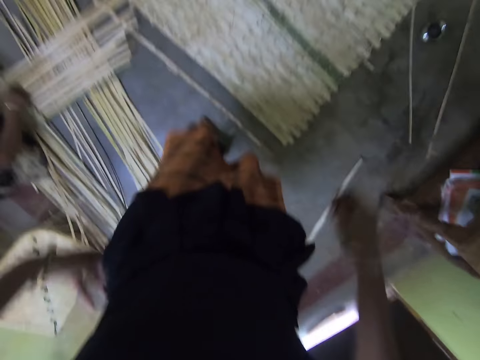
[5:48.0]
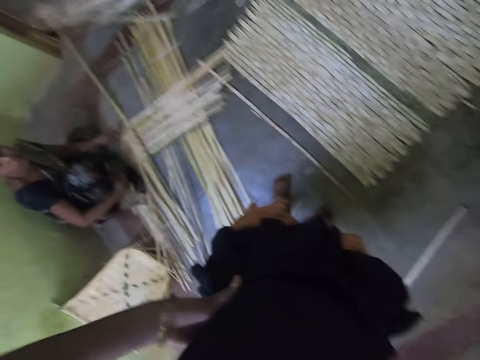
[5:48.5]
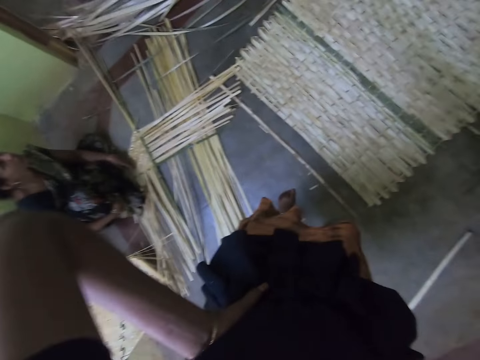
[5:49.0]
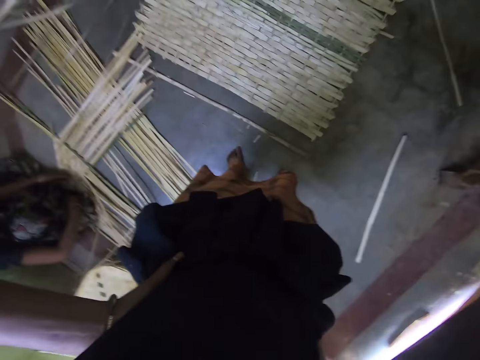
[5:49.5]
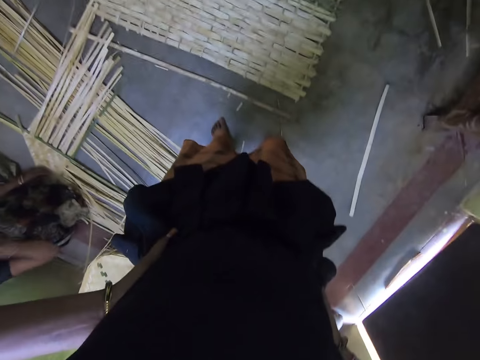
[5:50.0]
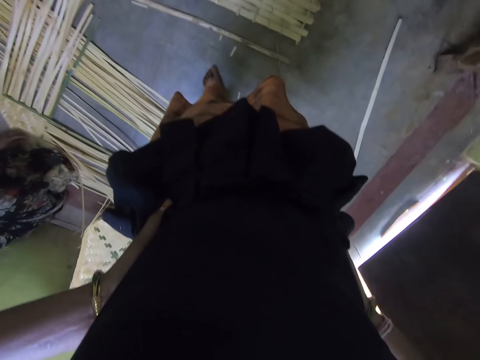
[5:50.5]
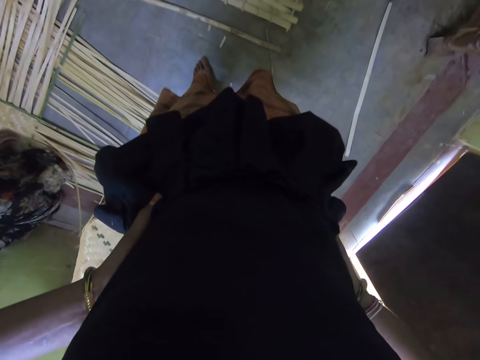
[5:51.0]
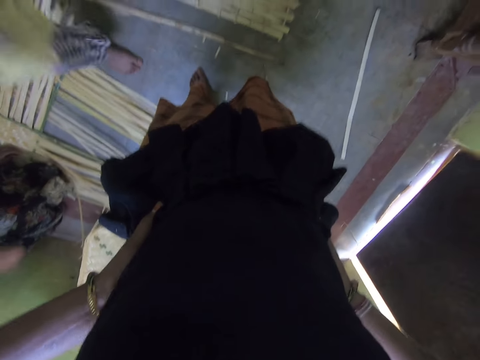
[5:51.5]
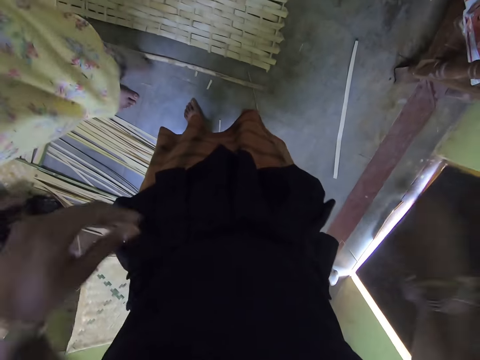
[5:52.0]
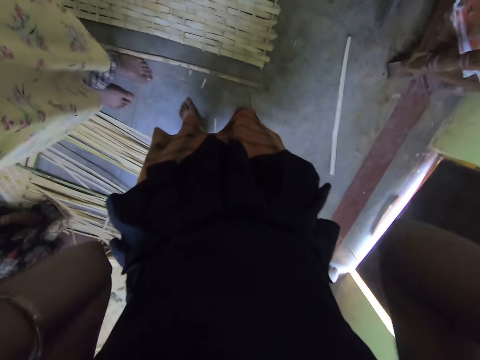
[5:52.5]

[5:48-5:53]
A person makes a bamboo mat with hands using bamboo materials. The camera wearer puts hands on the waist. The person lifts the right hand. A woman walks towards the camera wearer. The camera wearer lifts hands towards the camera on the head.
